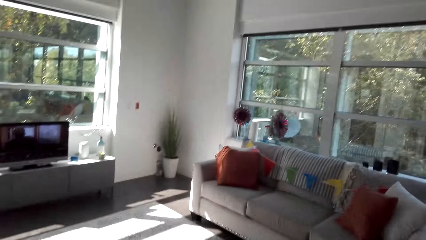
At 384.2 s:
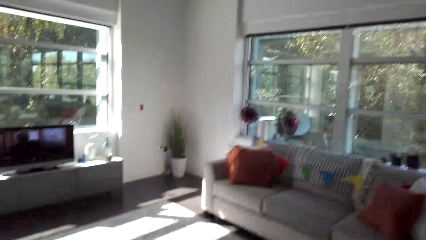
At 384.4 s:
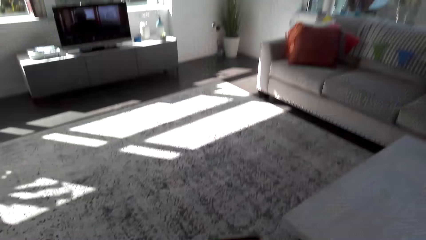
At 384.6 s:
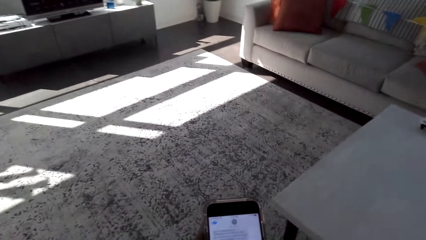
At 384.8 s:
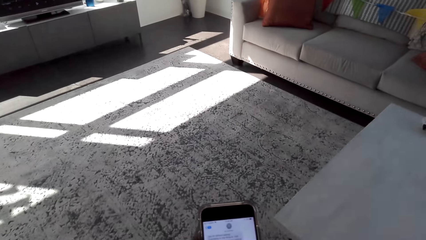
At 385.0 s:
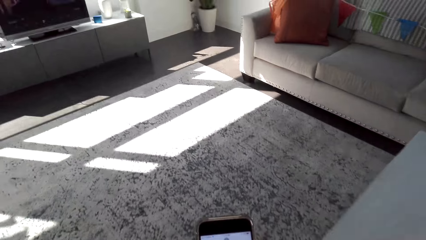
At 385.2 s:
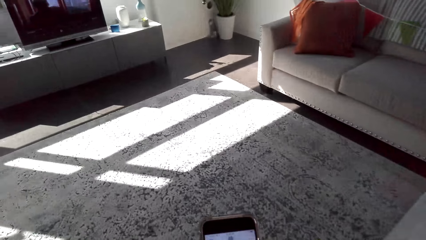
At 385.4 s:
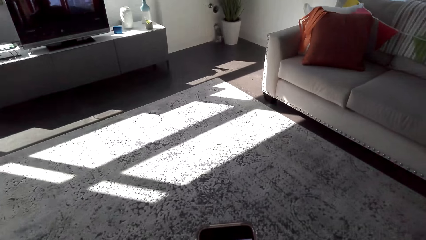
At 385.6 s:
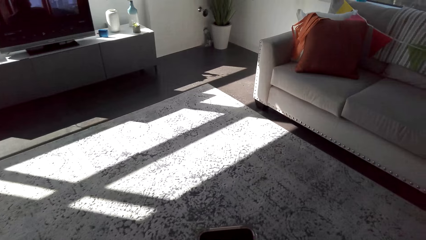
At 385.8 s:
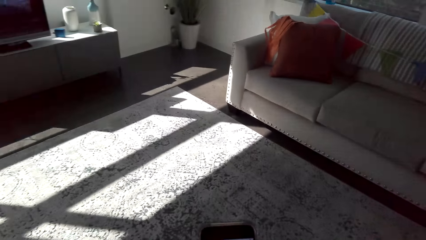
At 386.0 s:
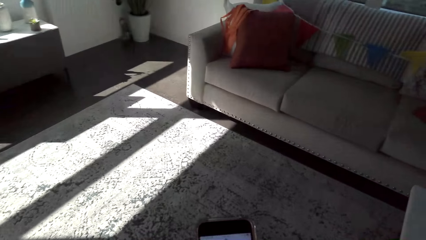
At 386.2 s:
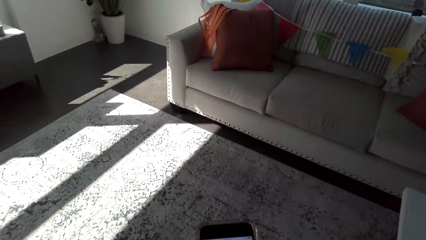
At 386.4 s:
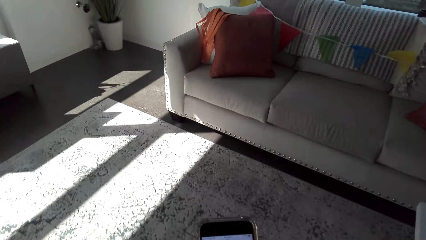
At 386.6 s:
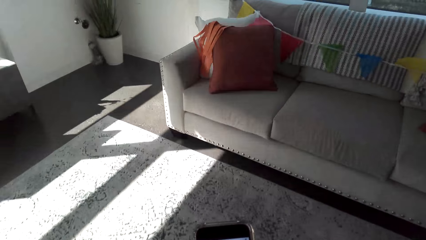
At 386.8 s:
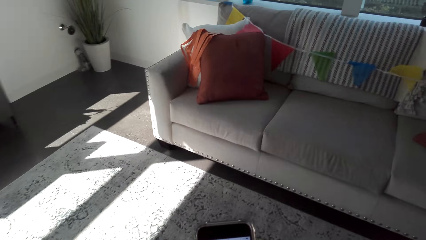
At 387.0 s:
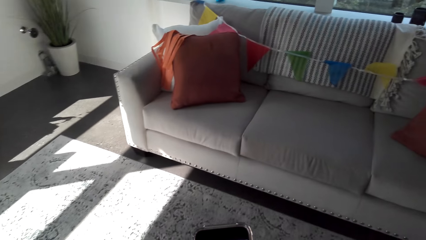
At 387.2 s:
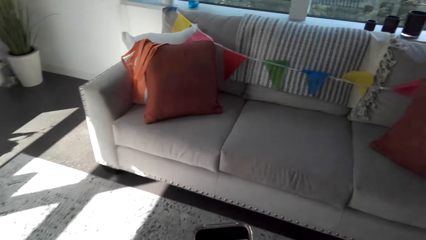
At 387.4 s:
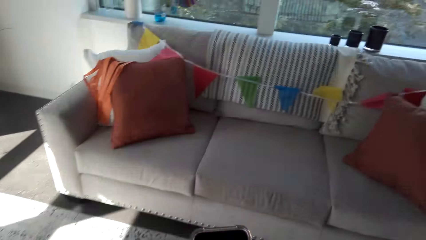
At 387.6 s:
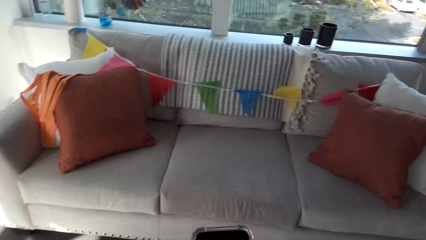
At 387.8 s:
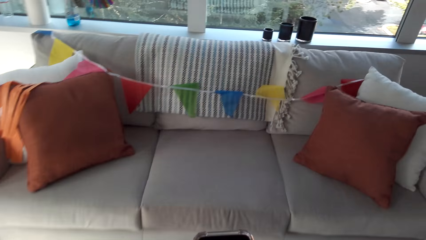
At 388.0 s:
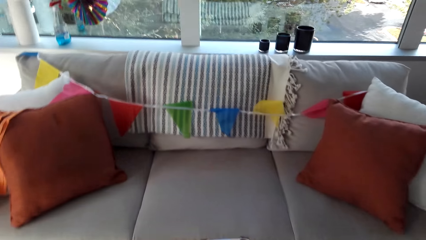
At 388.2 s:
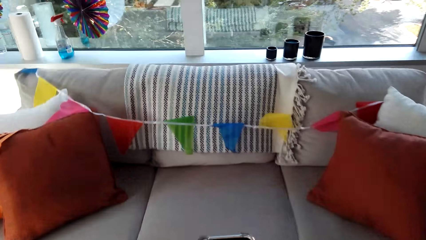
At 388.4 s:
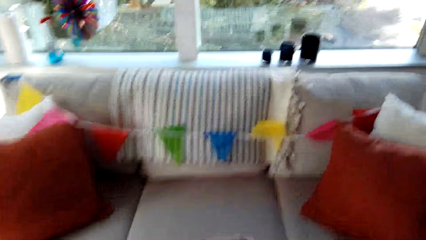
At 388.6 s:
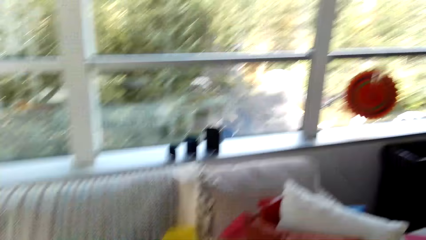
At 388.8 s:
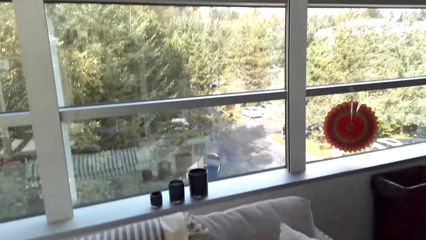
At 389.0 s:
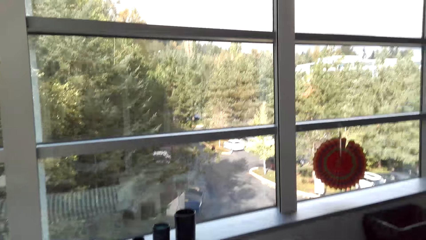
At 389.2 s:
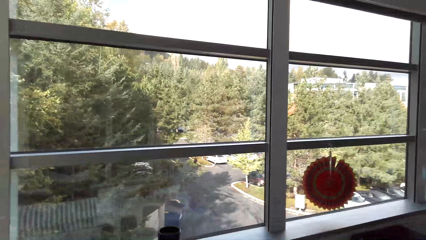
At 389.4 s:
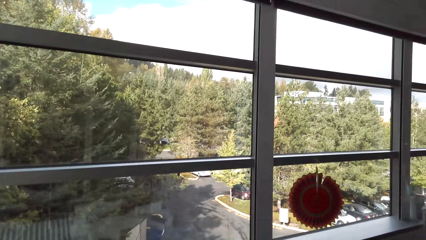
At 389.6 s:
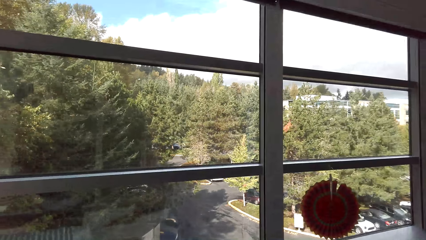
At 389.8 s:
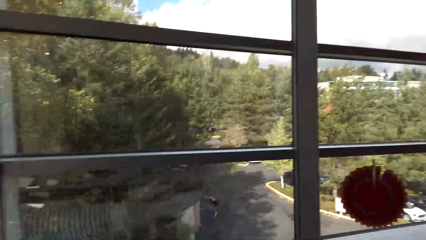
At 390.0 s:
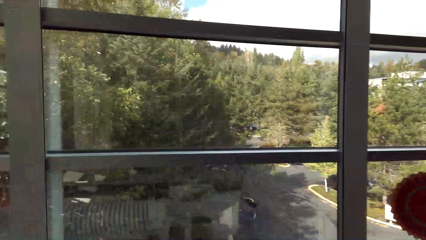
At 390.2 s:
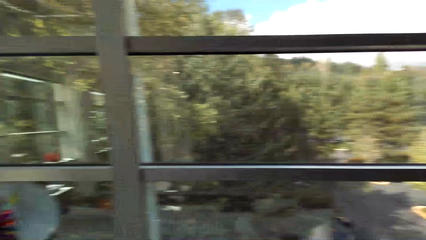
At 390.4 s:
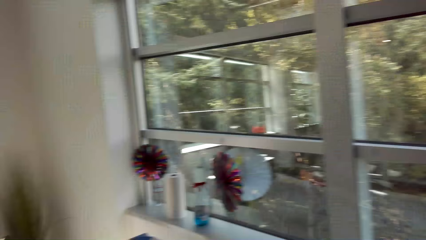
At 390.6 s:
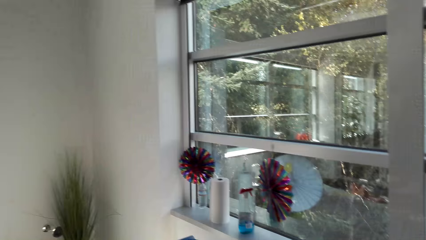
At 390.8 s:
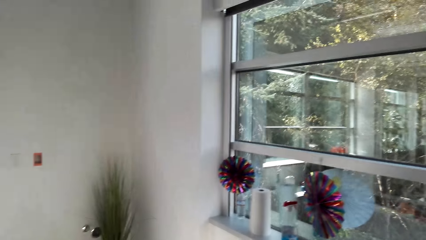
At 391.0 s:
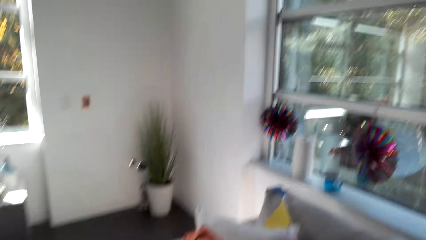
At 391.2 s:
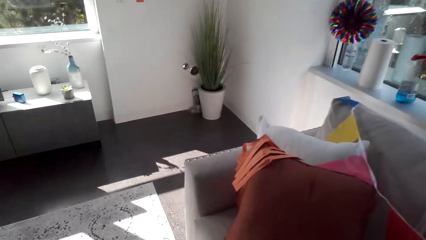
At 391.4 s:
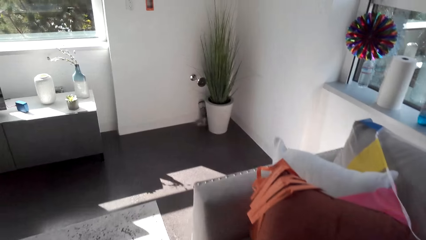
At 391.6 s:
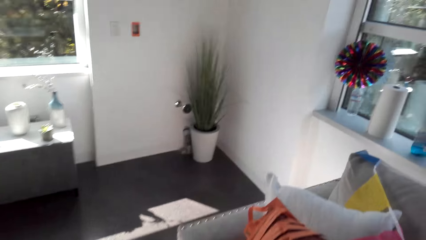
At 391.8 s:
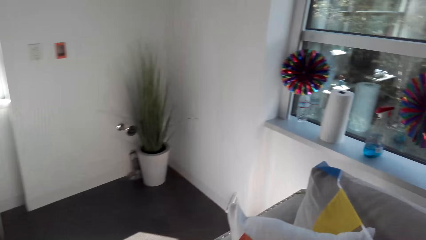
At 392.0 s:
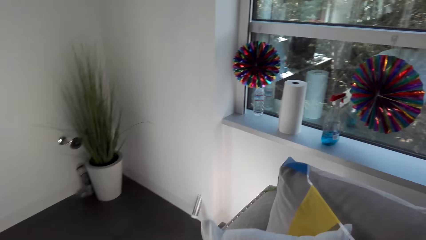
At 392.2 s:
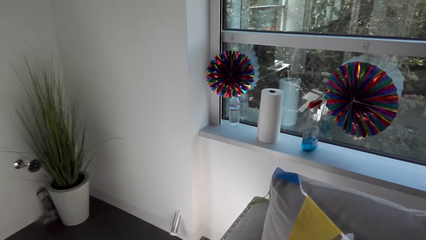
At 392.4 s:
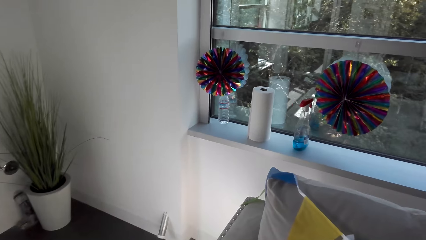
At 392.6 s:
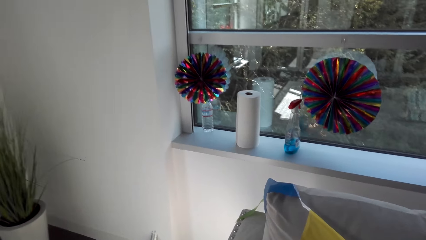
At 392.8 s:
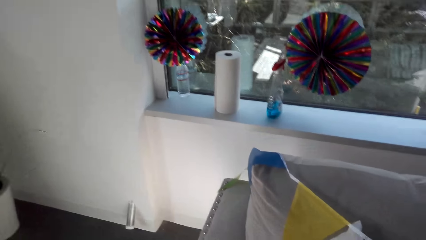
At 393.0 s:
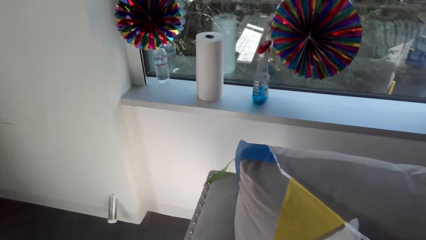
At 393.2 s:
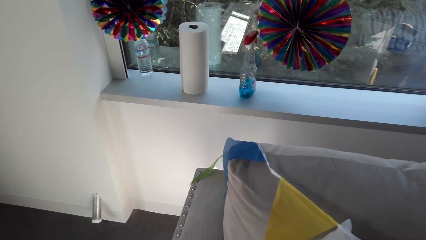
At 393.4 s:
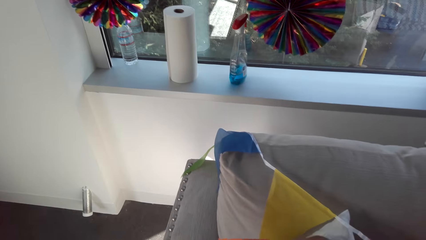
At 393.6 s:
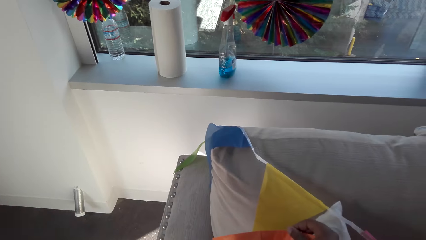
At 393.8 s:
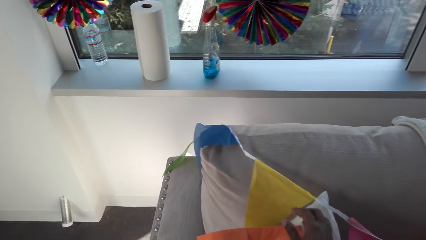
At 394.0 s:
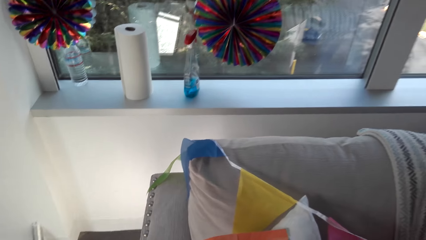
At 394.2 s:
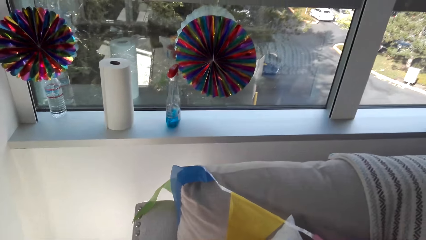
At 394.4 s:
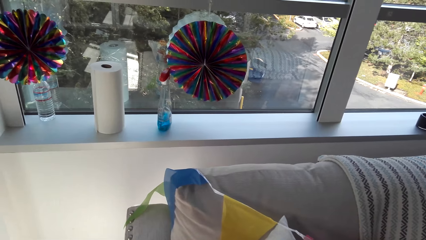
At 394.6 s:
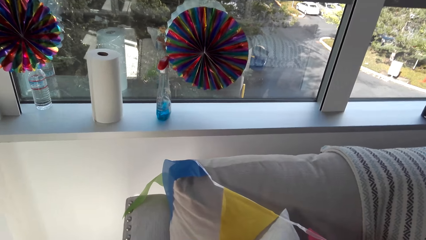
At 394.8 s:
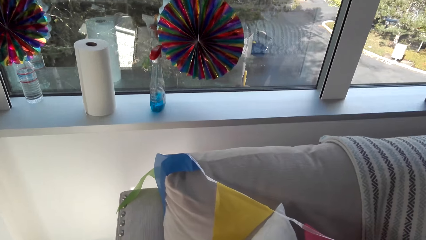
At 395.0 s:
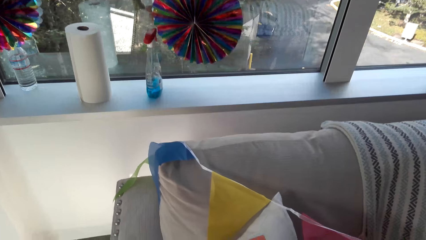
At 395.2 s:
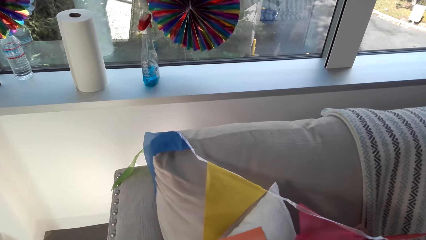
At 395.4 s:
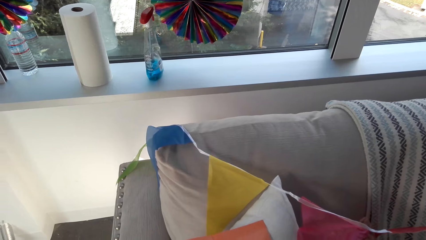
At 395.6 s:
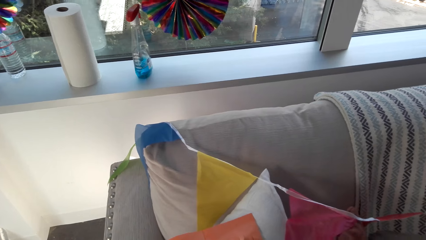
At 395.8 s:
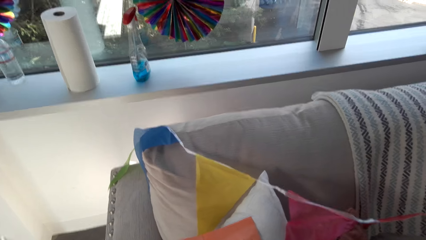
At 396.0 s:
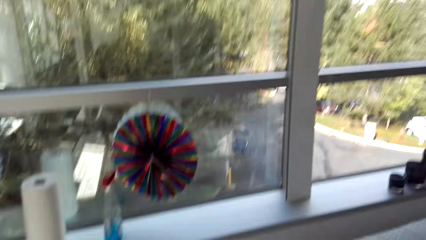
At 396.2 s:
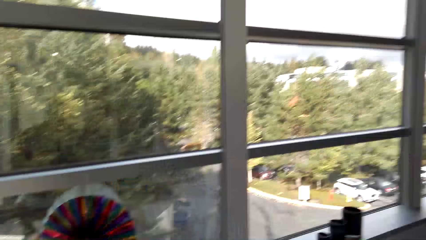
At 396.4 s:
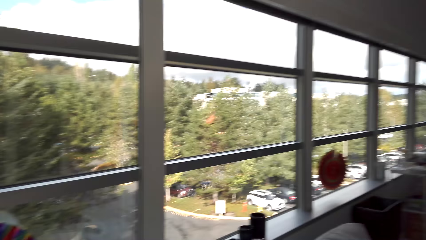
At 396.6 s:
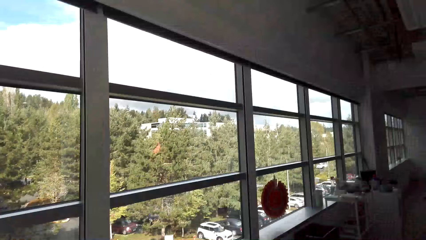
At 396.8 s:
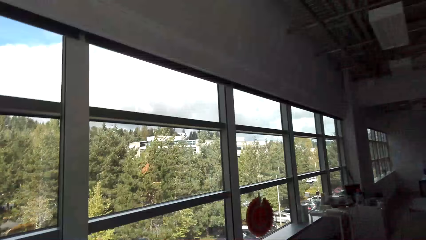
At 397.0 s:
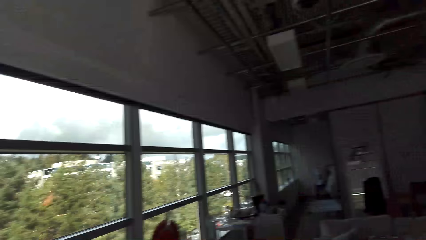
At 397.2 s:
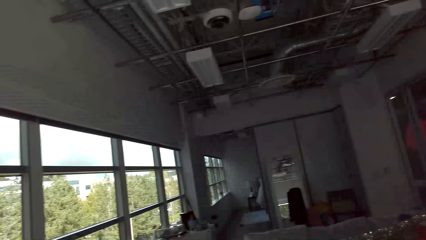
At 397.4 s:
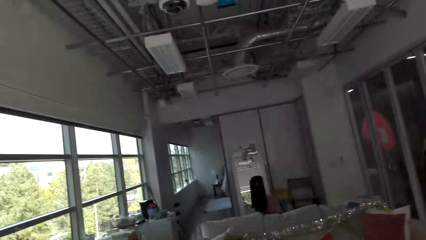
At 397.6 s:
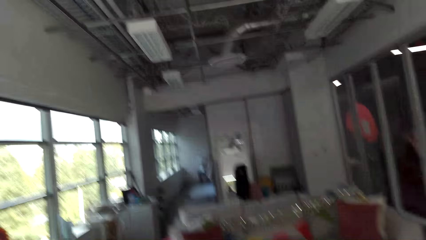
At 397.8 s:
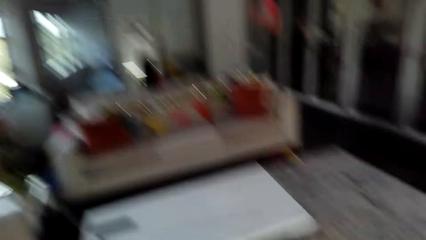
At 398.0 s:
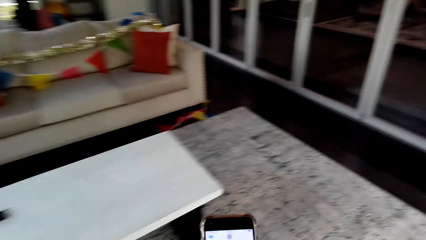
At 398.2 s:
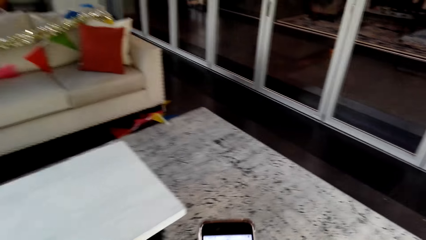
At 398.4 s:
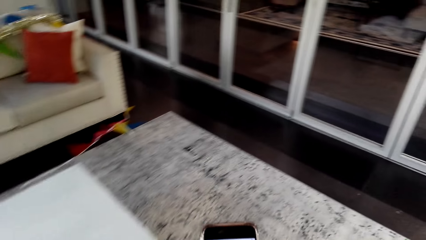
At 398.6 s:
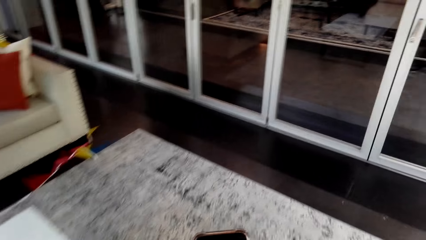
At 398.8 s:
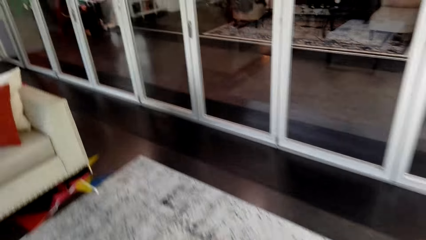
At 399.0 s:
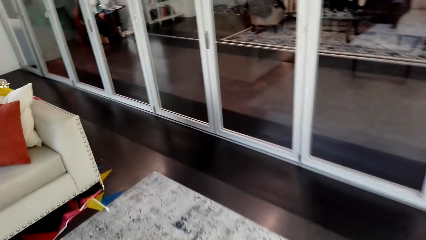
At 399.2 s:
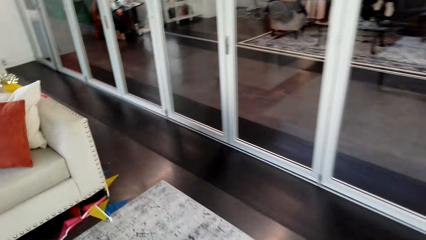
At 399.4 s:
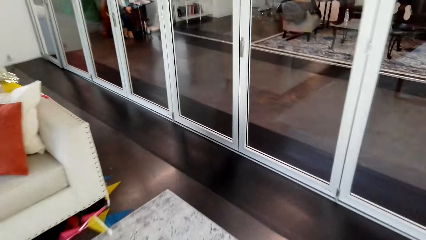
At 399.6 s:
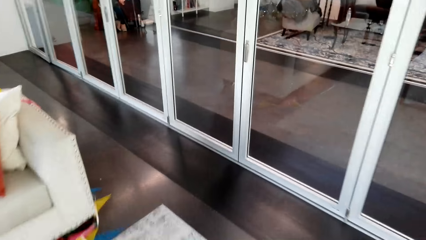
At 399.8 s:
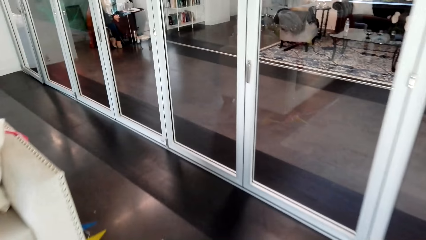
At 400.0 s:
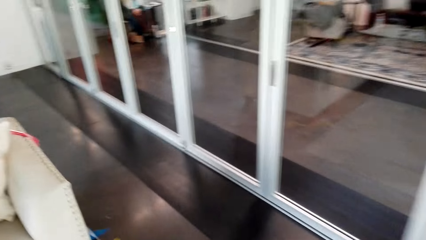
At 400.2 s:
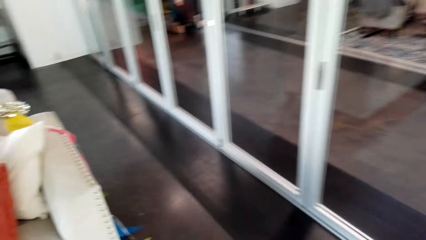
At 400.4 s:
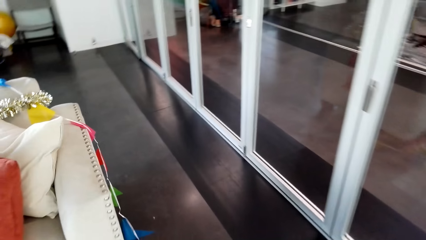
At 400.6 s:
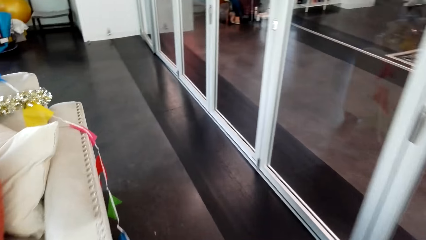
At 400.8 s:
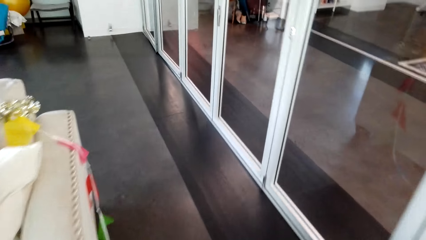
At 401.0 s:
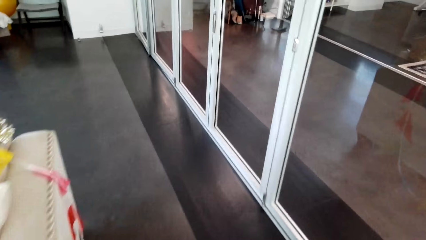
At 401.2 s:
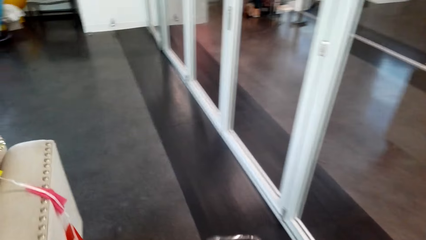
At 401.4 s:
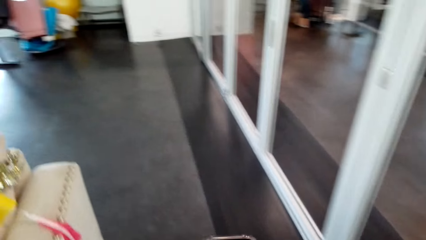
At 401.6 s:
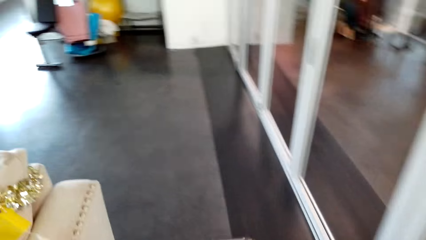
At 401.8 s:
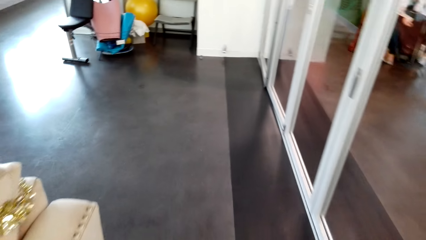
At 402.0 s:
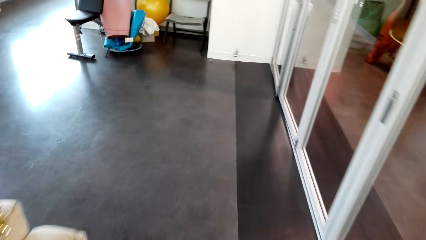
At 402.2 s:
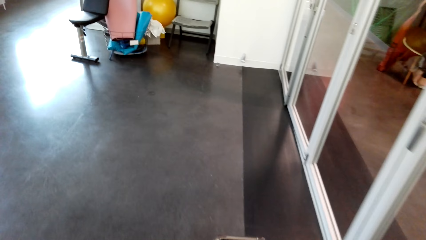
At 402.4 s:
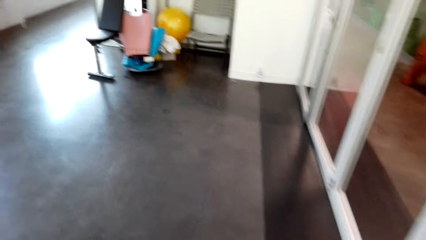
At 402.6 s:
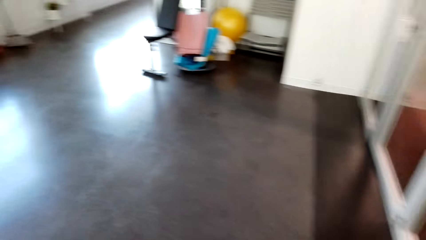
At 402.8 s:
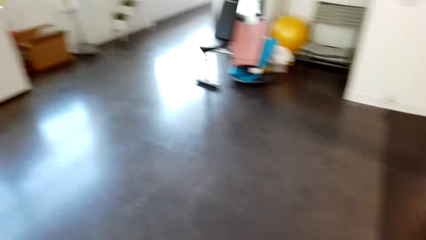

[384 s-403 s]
The camera wearer looks around. They look at a mobile phone. They type on a phone. They look around. They walk around. They align a flower on a couch. They move the paper décor on the couch. They look around. They walk in a room. They turn around. They look at the mobile phone. They type on the phone. A woman sits on a chair. The camera wearer walks in the room. They look at the mobile phone.
